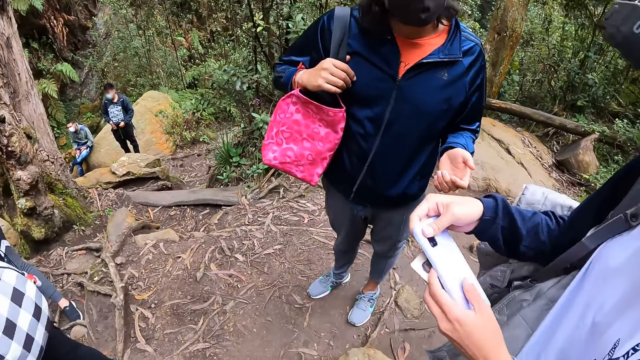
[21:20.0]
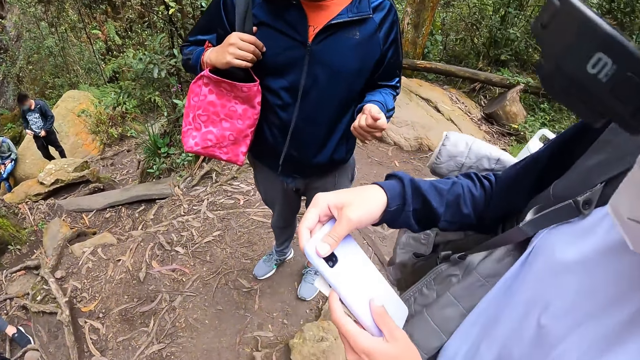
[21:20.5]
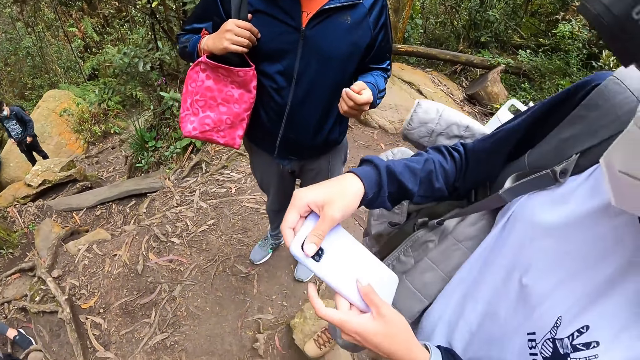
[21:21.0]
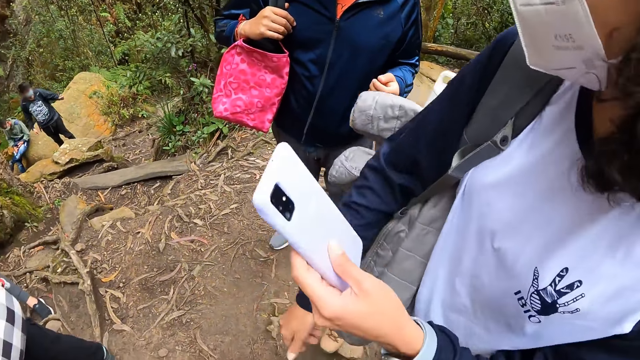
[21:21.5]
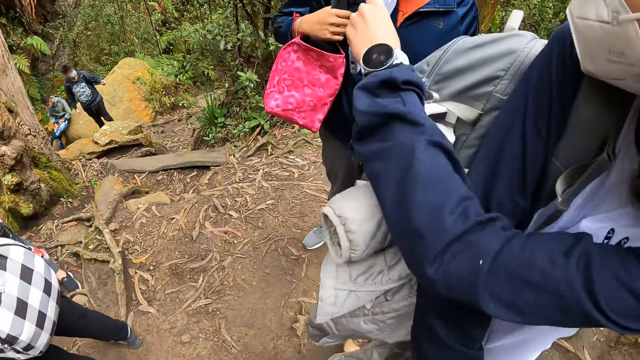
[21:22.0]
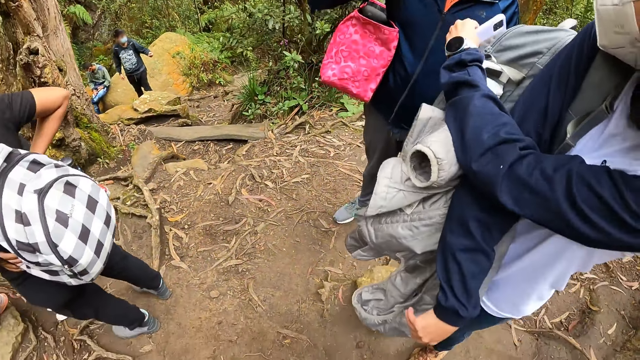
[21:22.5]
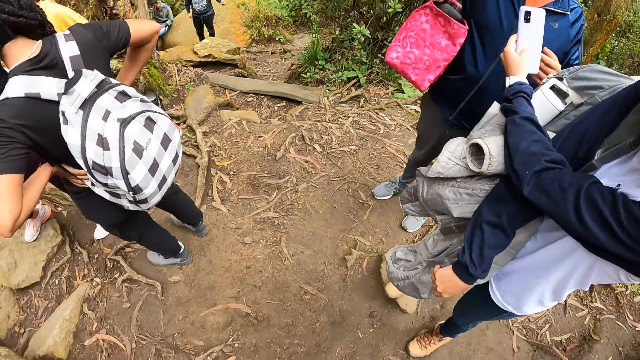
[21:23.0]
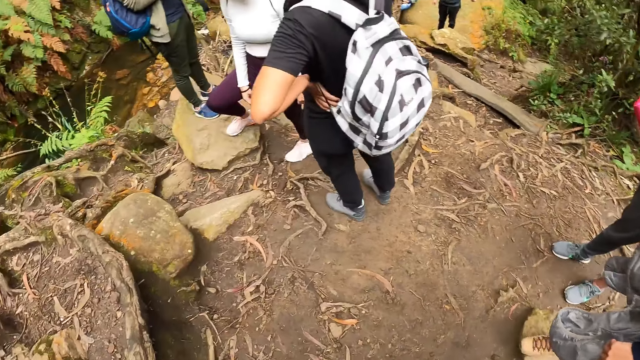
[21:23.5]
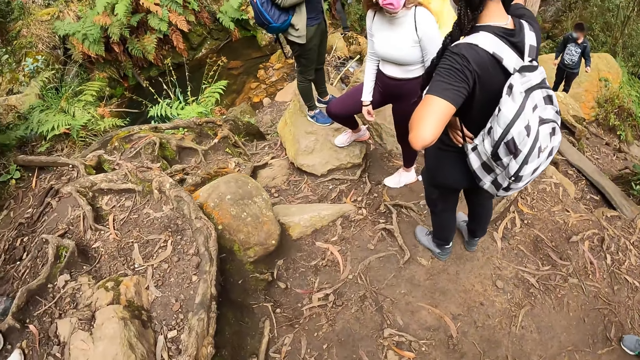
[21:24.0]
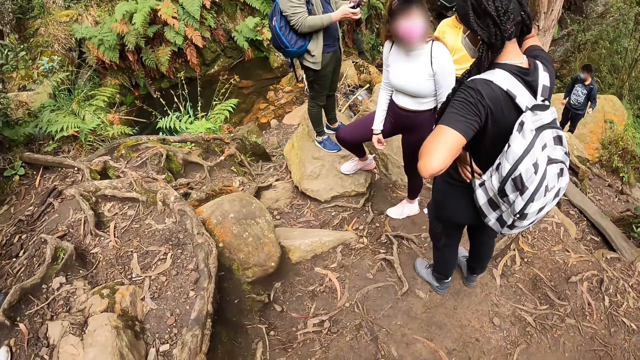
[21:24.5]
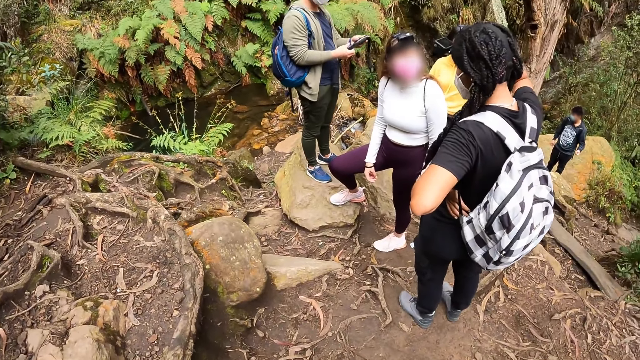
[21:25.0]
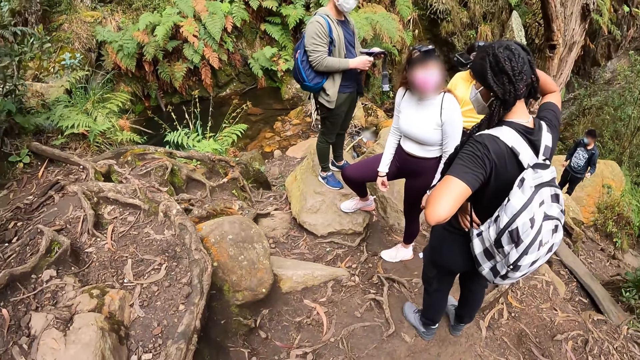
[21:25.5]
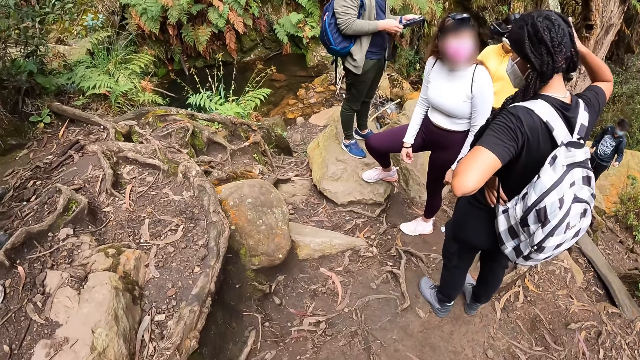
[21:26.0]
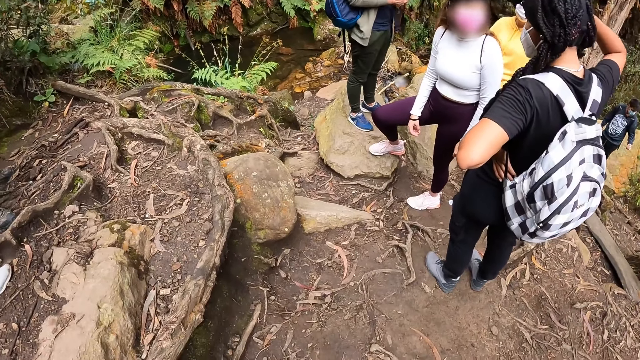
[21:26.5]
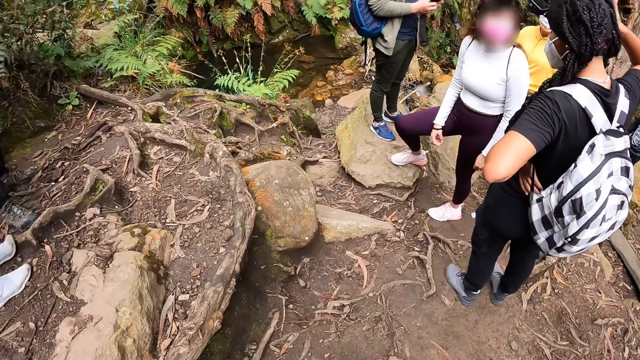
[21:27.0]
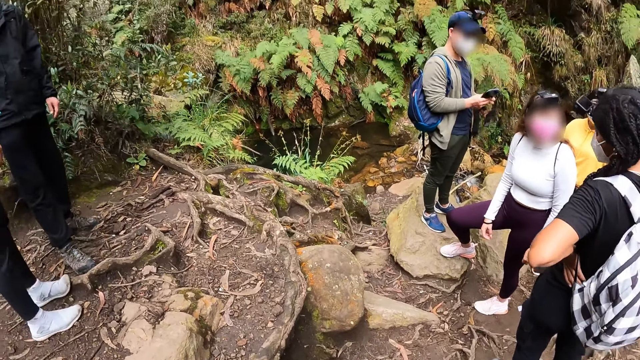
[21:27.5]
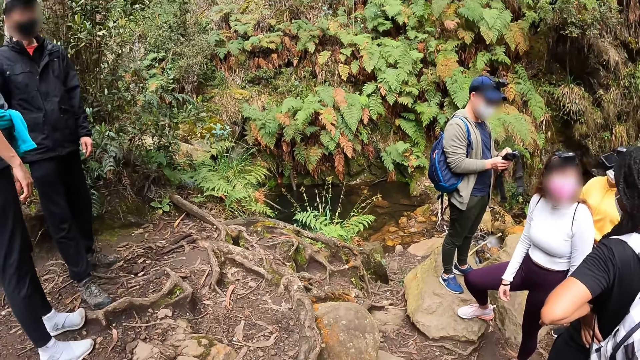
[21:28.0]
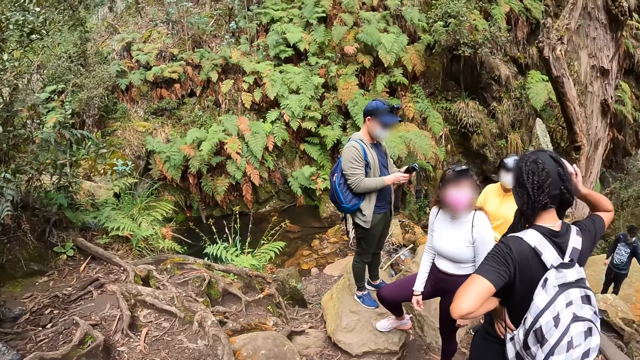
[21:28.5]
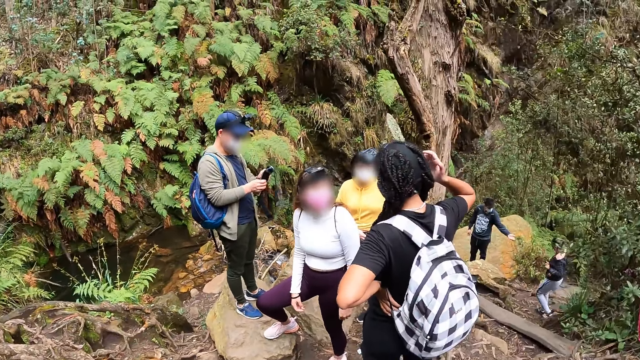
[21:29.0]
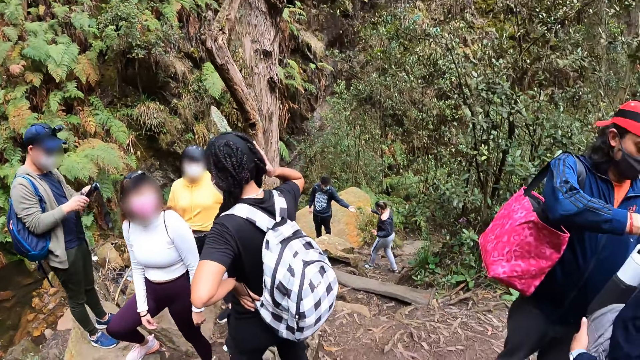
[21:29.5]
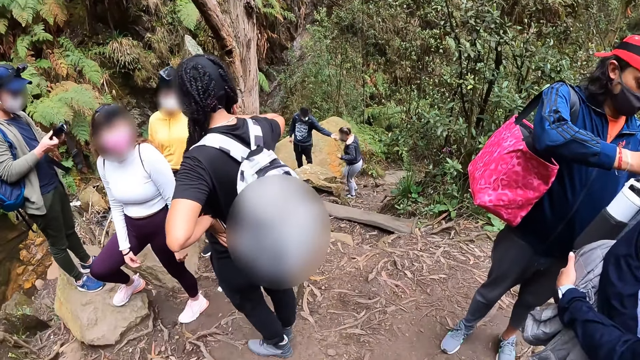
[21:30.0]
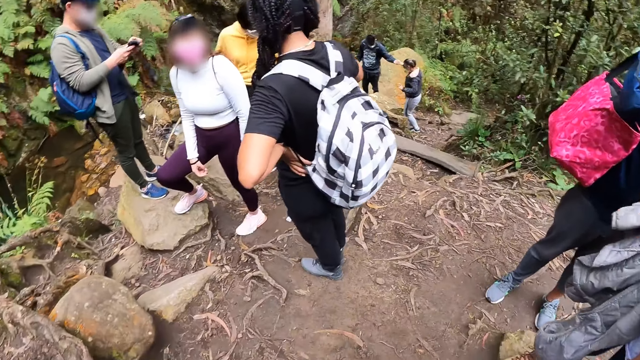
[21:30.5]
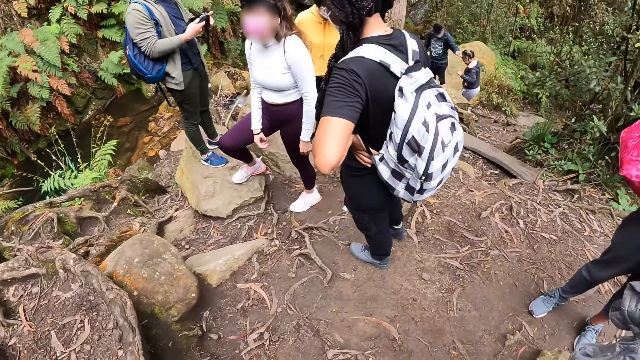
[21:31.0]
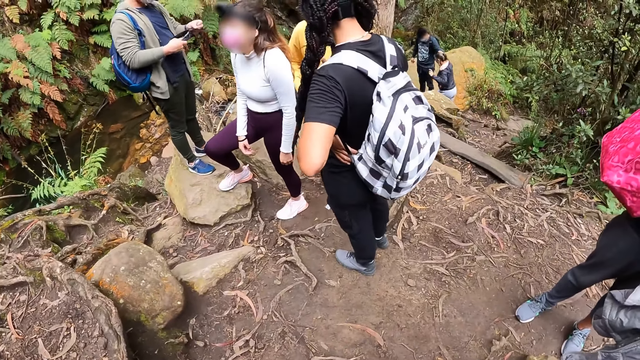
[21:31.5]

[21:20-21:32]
A woman puts a pouch on her phone with both hands. The woman puts the phone in her left hand in a bag at her back.

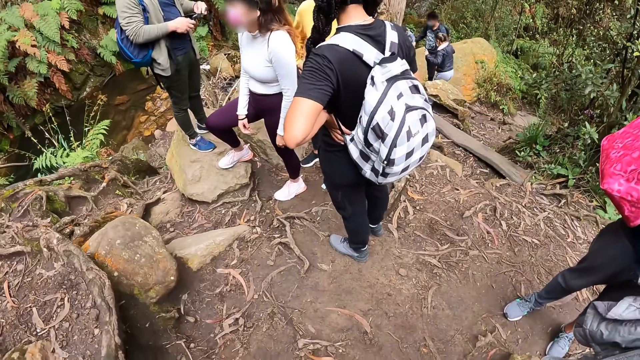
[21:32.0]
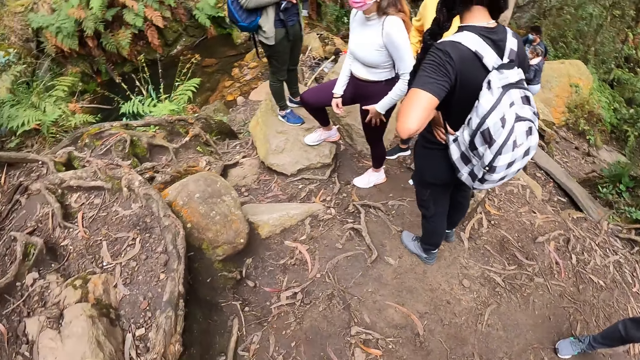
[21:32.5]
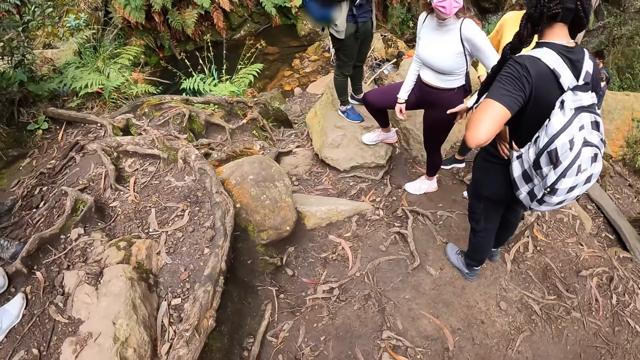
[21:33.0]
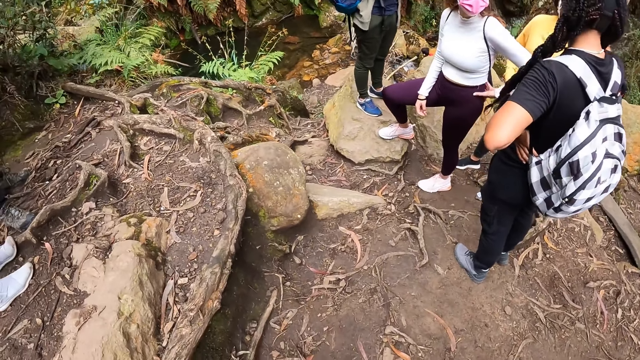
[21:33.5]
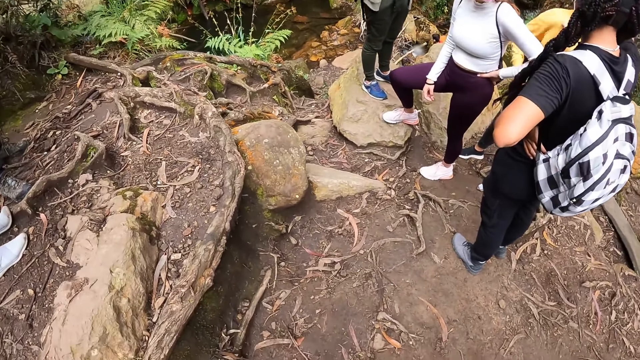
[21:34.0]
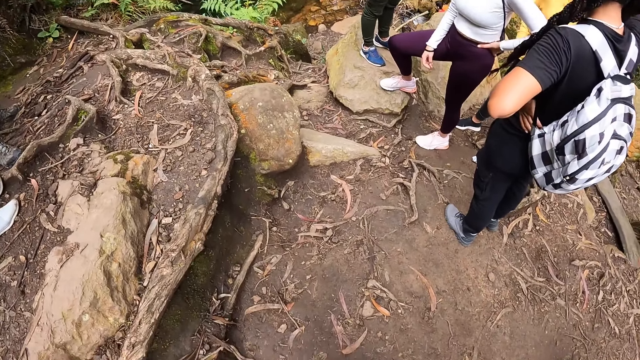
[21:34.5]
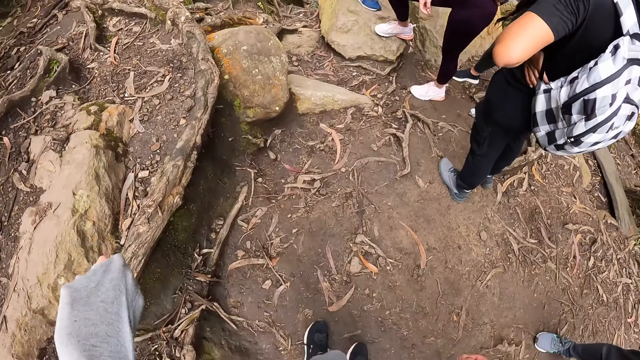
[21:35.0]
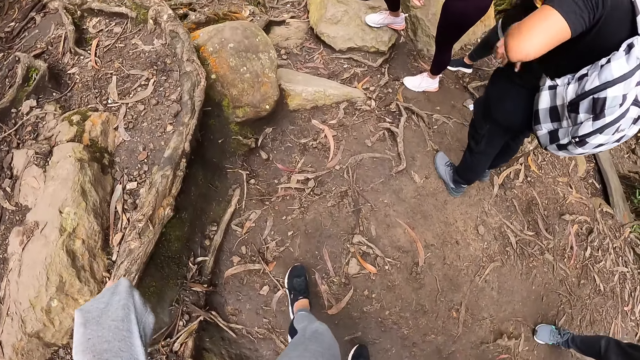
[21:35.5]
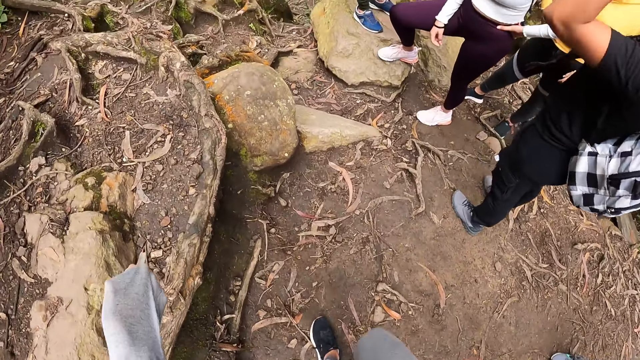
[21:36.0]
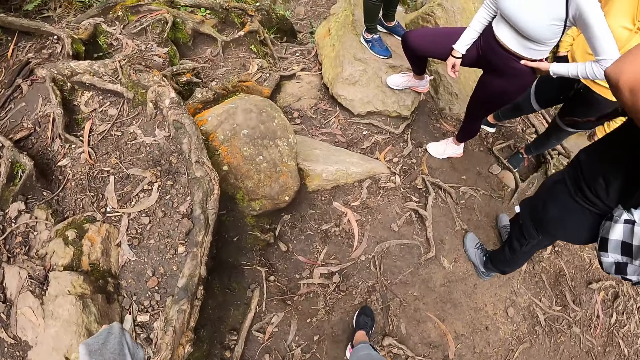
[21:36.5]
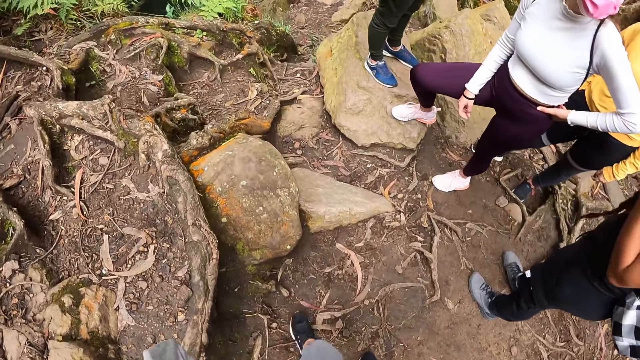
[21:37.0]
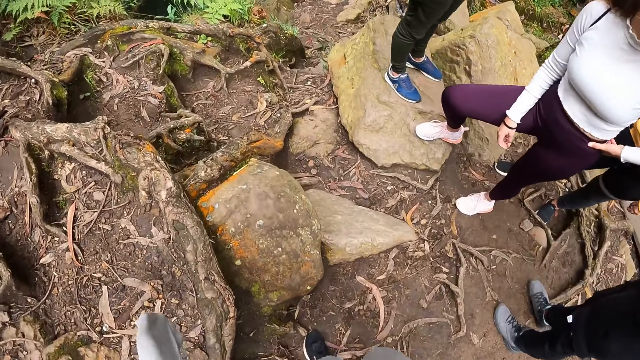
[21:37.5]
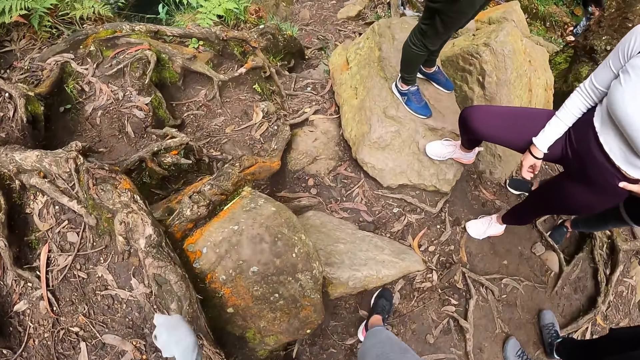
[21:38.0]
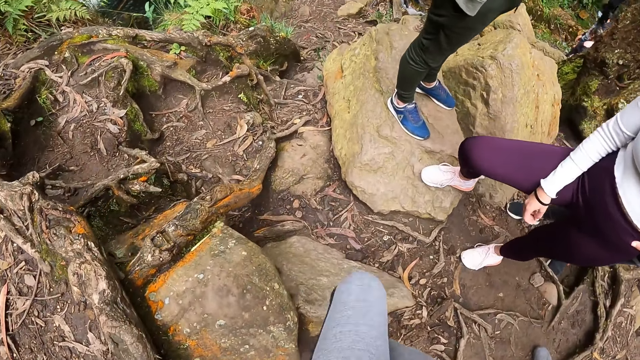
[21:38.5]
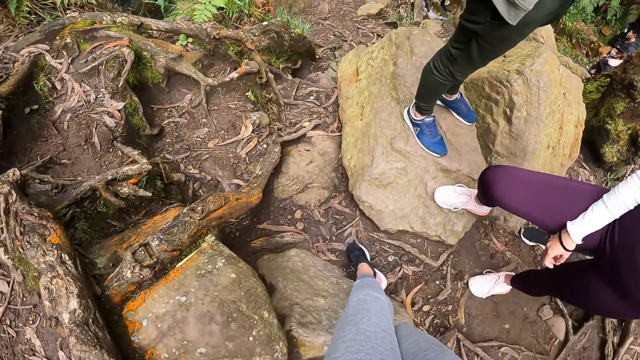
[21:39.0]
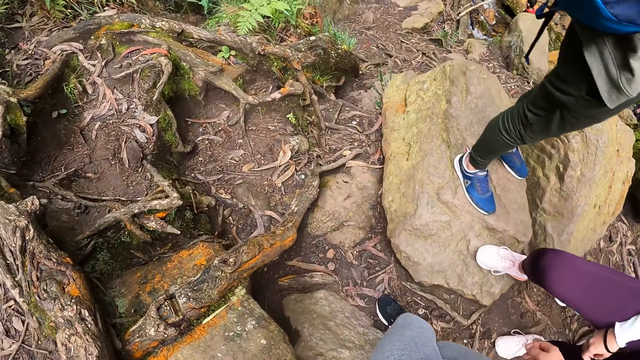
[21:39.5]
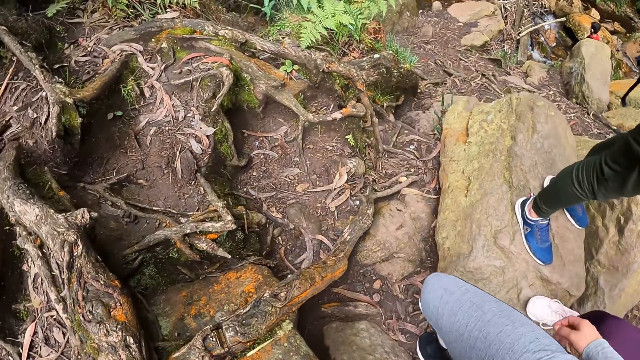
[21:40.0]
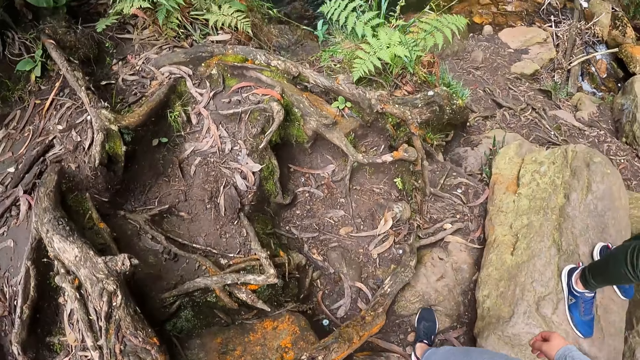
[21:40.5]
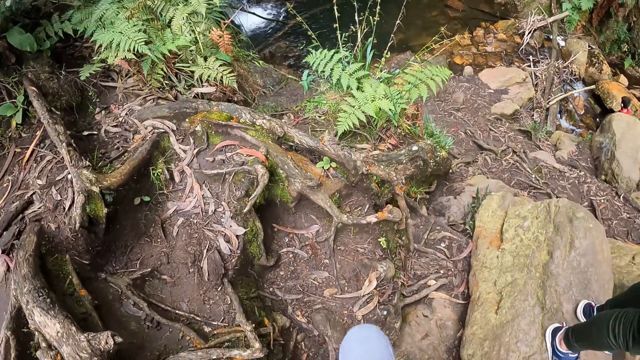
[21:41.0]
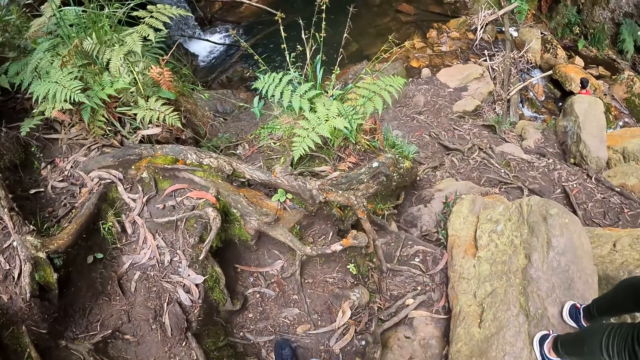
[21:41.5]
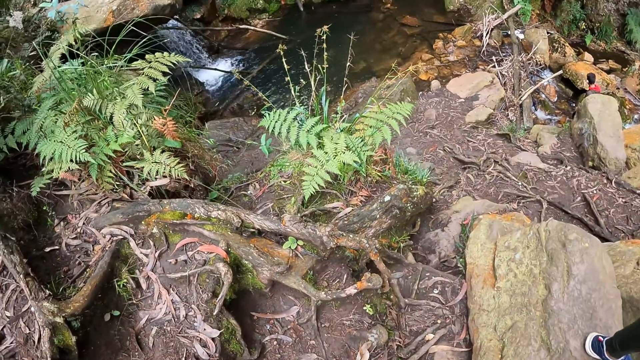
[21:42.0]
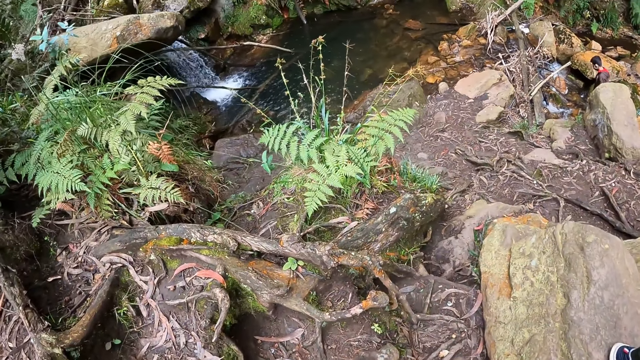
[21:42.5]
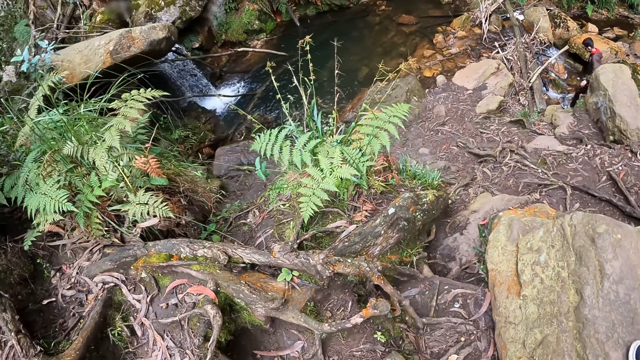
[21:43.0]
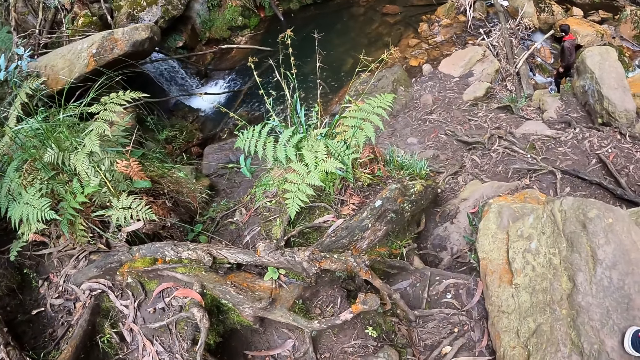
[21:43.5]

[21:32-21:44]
The camera wearer walks forward on a trail.
